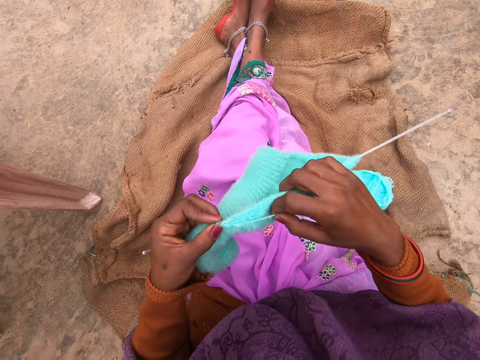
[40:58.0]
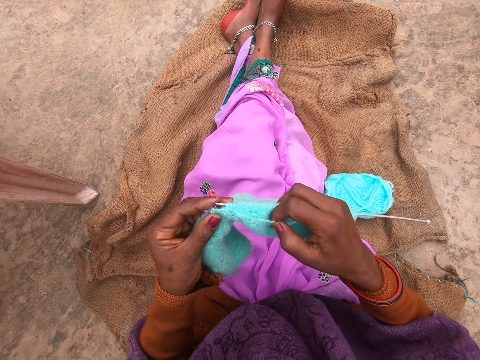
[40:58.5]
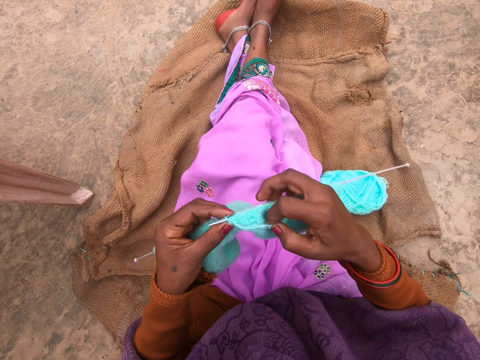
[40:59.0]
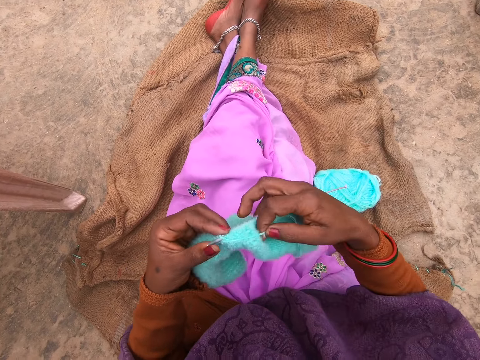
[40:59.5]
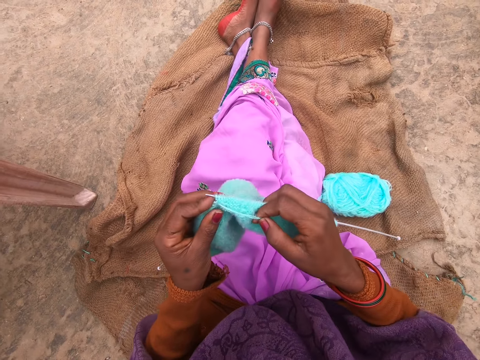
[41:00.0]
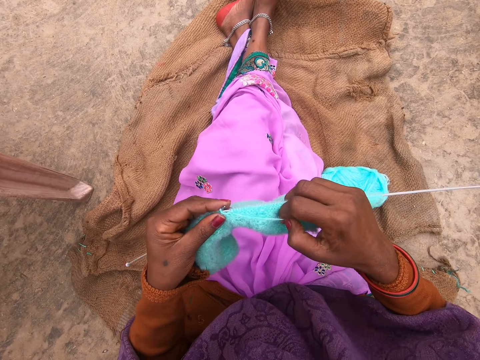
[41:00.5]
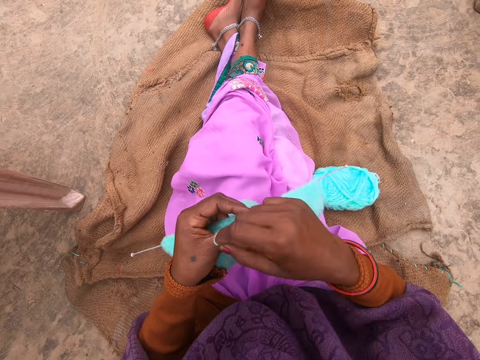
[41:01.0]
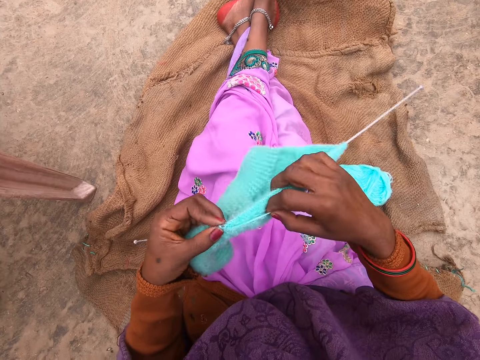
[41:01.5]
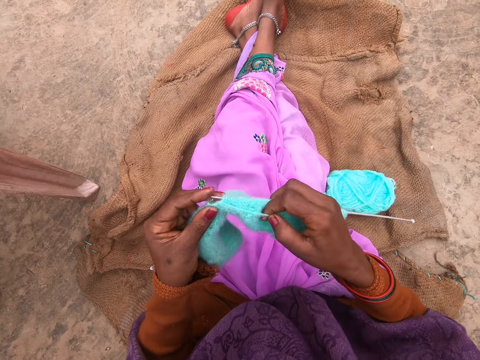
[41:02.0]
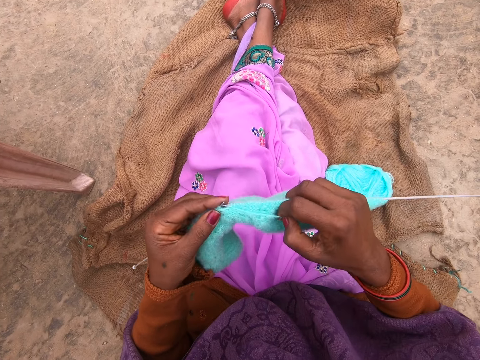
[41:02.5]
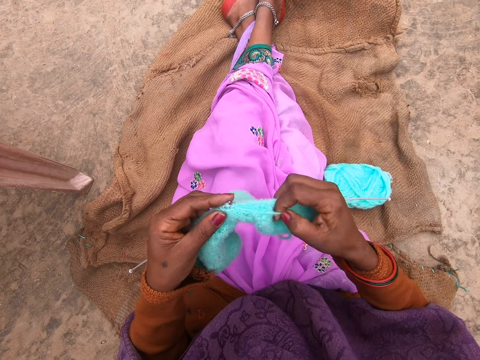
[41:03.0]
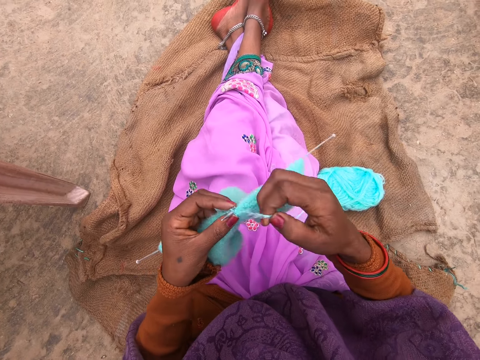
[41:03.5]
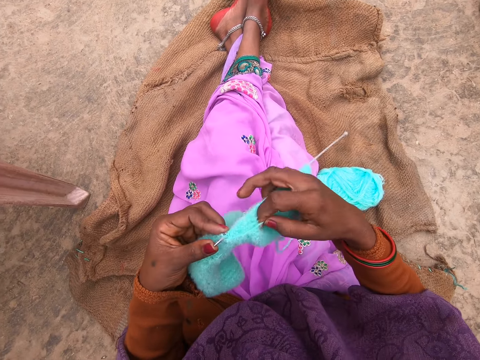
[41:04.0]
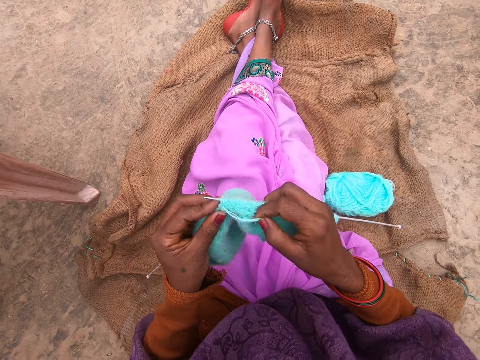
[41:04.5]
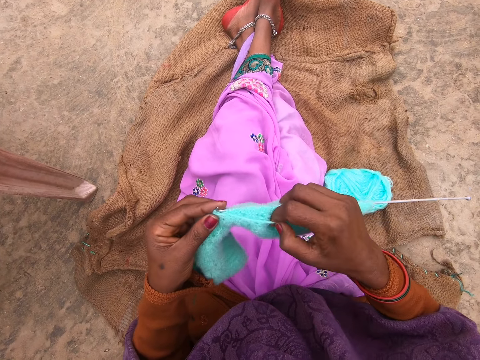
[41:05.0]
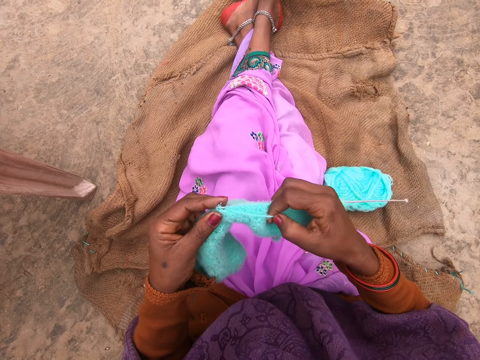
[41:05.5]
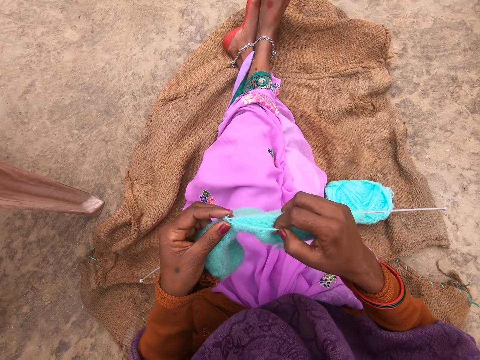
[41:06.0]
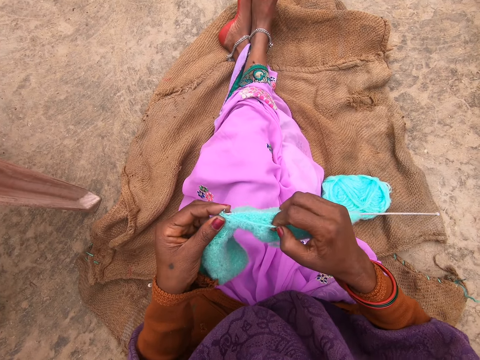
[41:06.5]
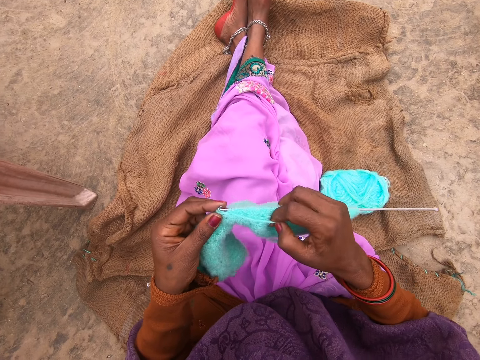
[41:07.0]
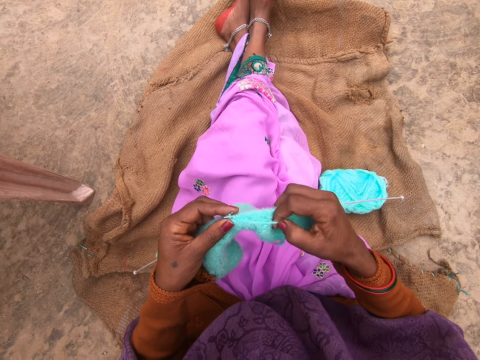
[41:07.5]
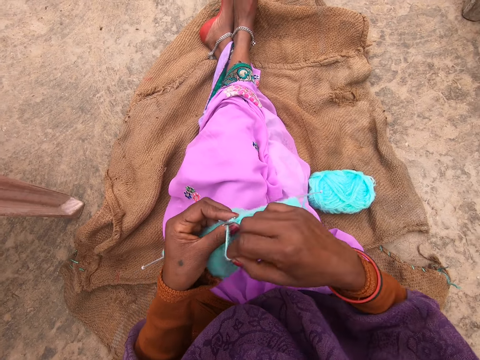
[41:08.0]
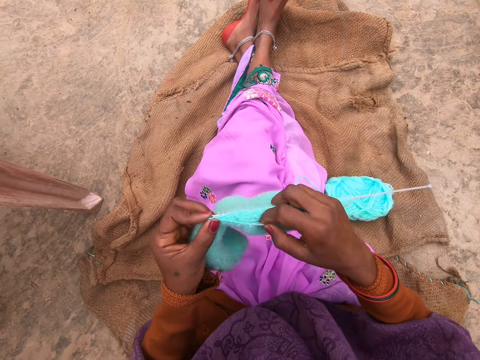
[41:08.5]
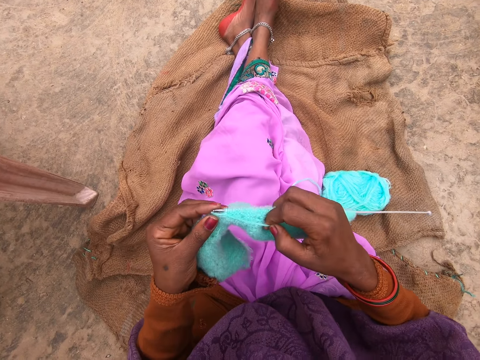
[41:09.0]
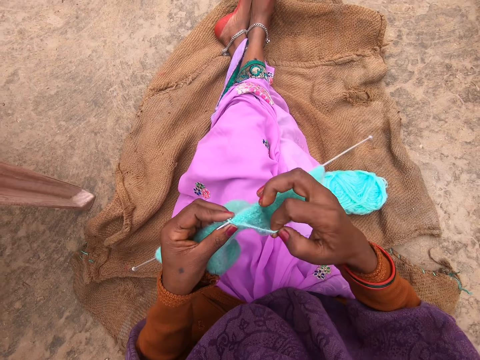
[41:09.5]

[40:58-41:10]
The camera wearer rolls the yarn over the needle. They knit the yarn with the needle. They roll the yarn over the needle. They knit the yarn with the needle. They roll the yarn over the needle. They knit the yarn with the needle. They roll the yarn over the needle. They knit the yarn with the needle. They roll the yarn over the needle. They knit the yarn with the needle.

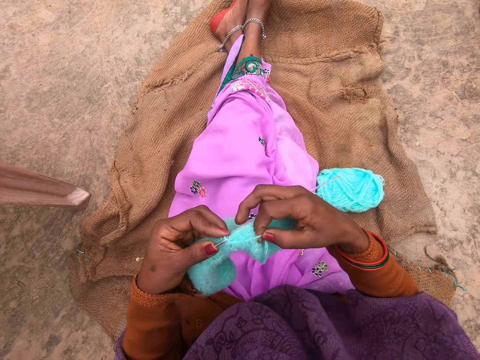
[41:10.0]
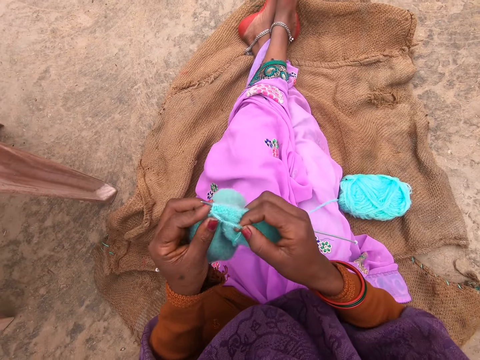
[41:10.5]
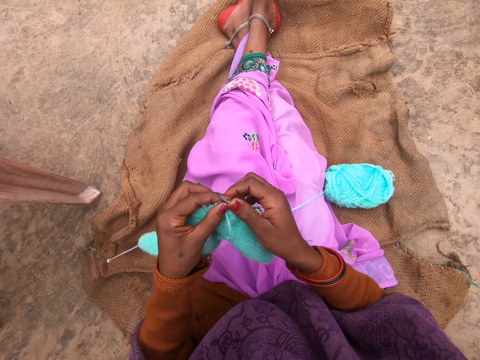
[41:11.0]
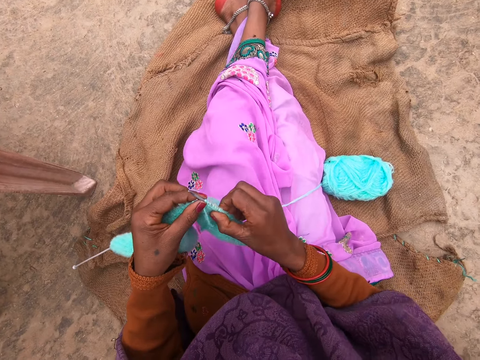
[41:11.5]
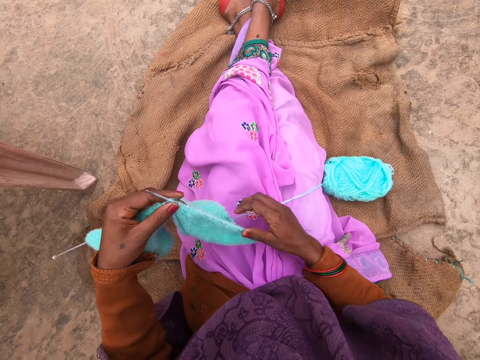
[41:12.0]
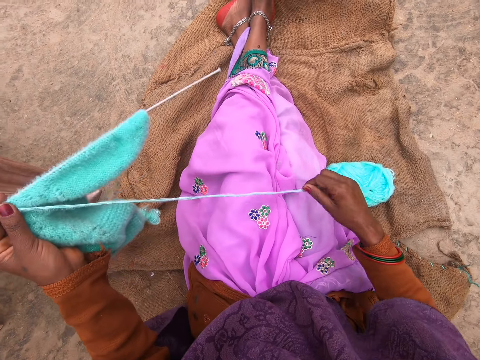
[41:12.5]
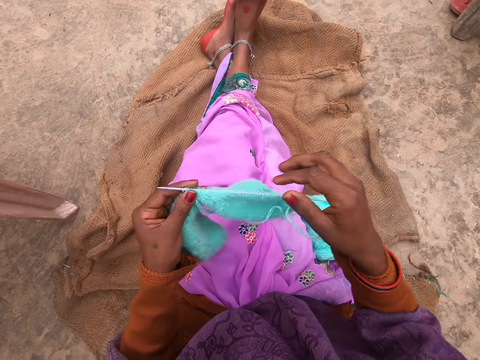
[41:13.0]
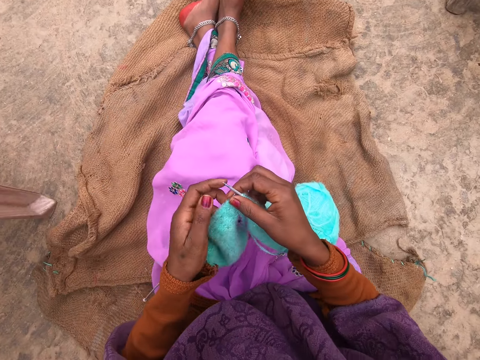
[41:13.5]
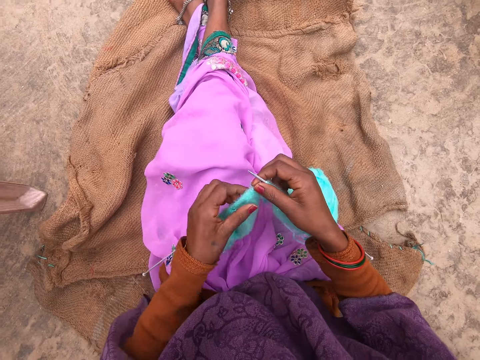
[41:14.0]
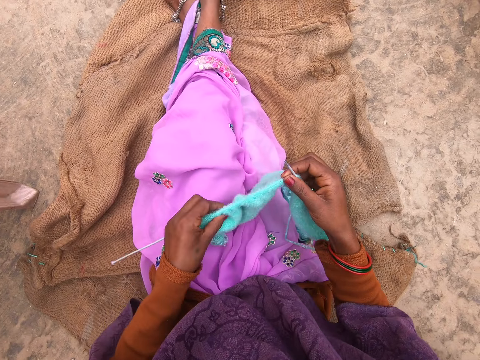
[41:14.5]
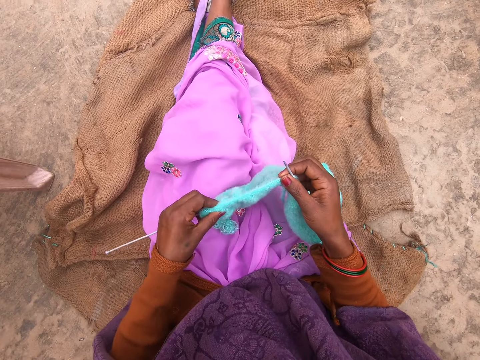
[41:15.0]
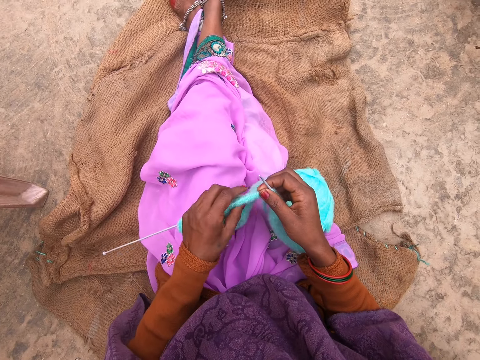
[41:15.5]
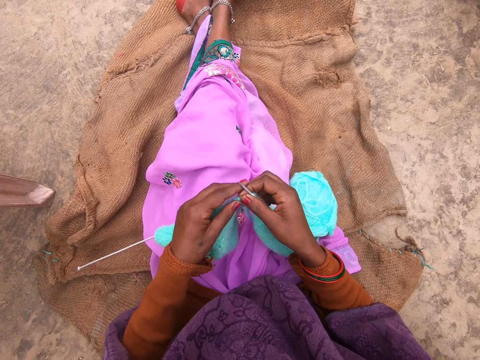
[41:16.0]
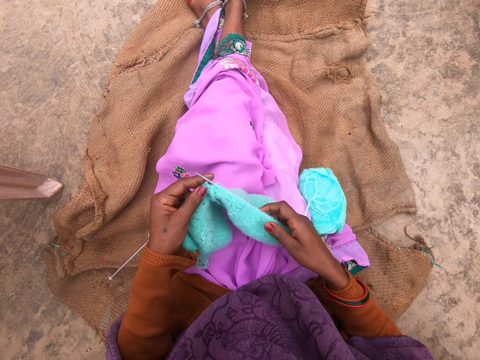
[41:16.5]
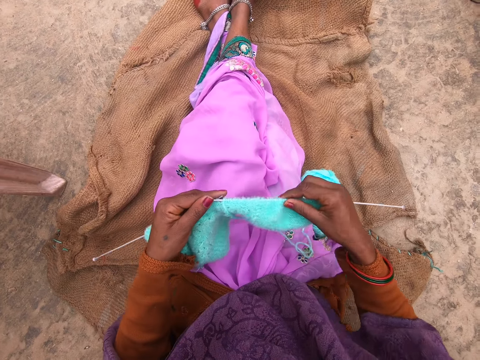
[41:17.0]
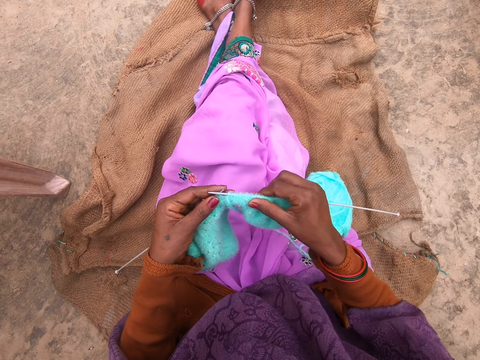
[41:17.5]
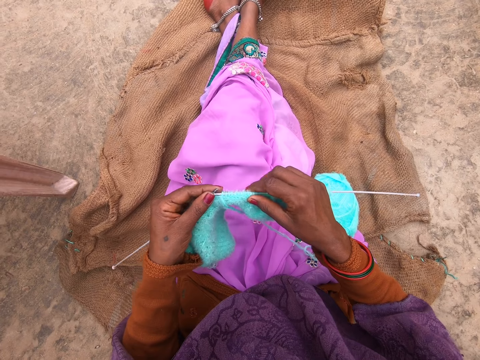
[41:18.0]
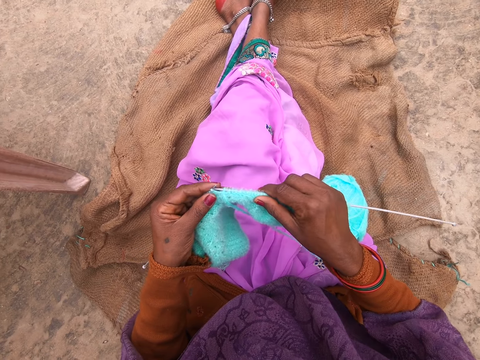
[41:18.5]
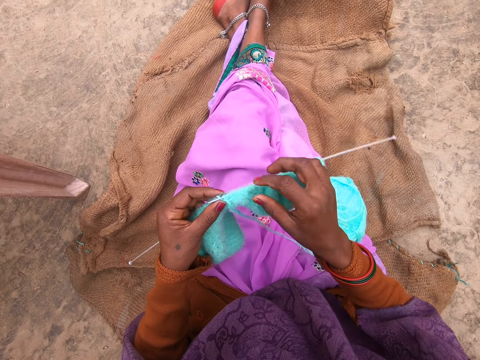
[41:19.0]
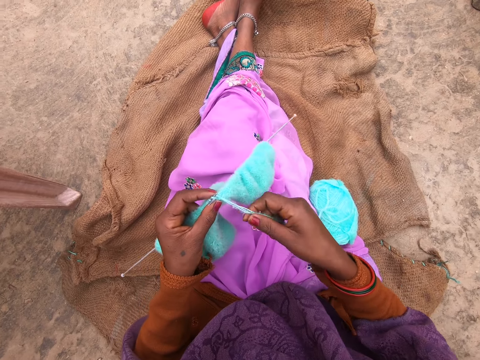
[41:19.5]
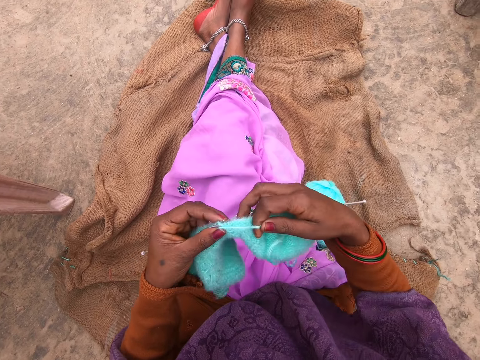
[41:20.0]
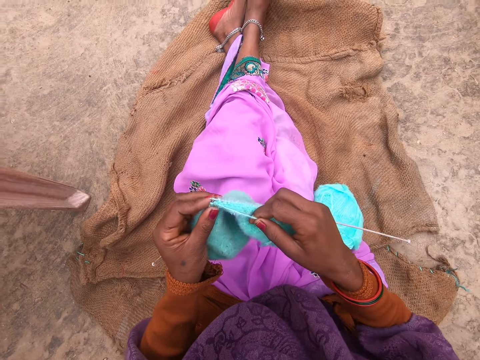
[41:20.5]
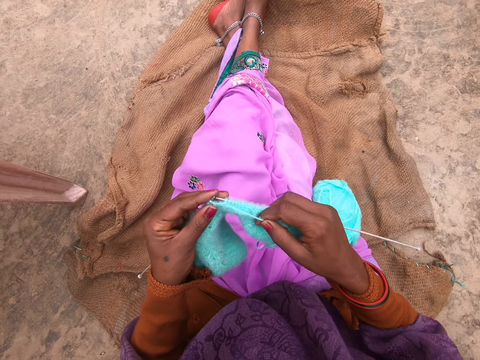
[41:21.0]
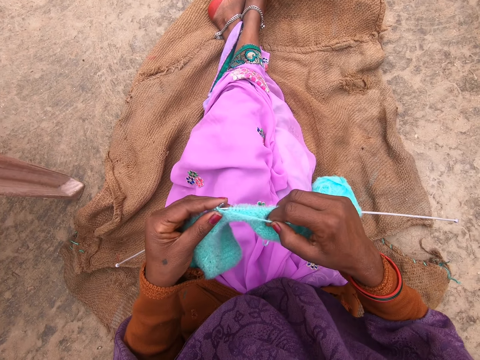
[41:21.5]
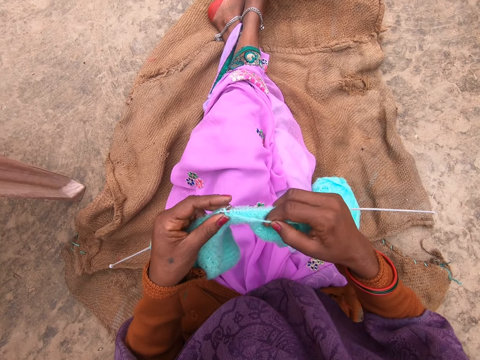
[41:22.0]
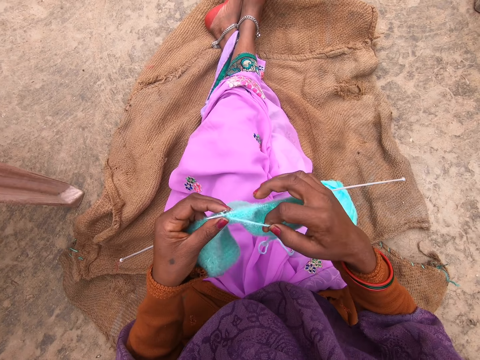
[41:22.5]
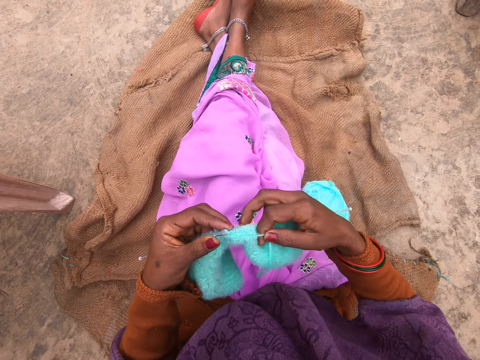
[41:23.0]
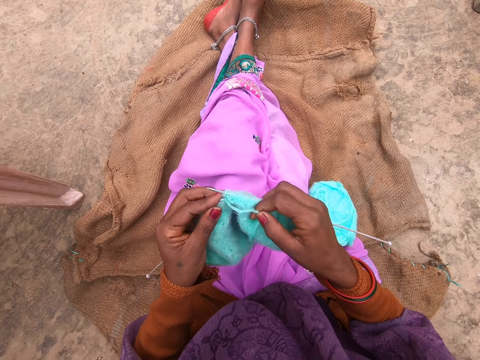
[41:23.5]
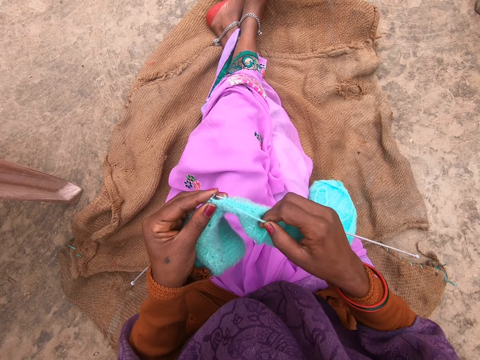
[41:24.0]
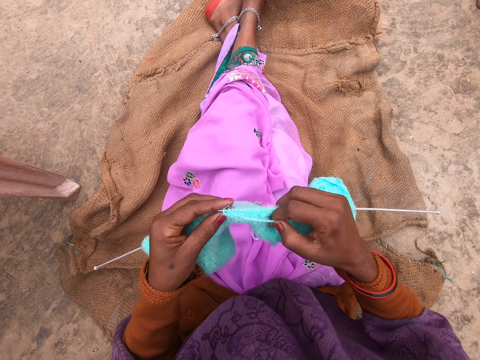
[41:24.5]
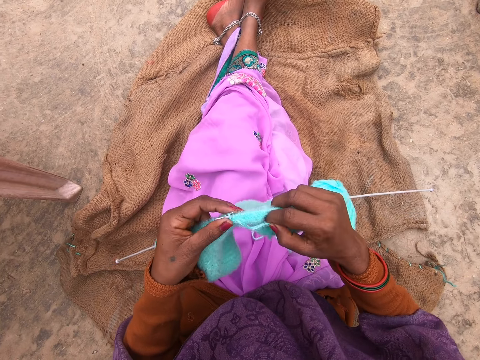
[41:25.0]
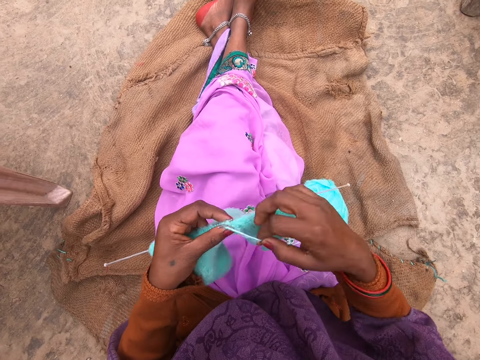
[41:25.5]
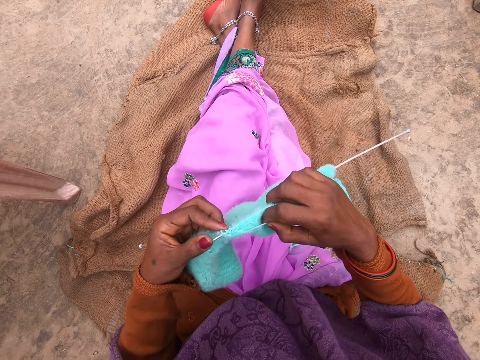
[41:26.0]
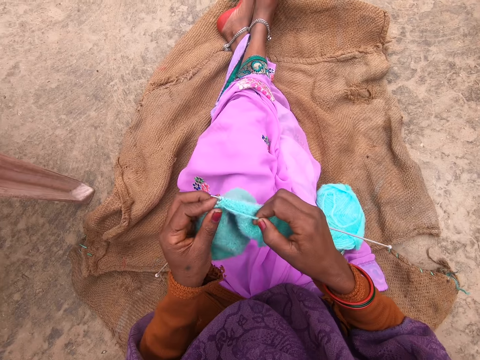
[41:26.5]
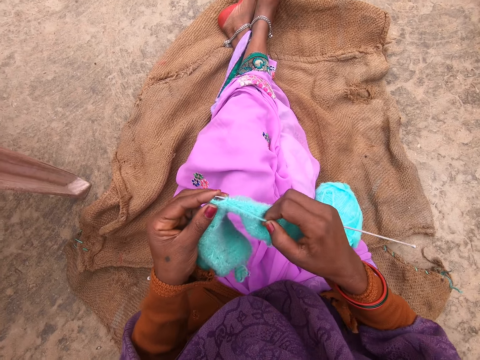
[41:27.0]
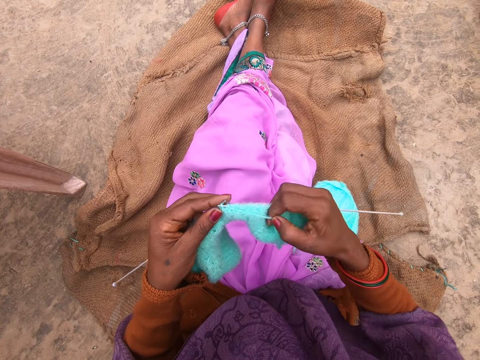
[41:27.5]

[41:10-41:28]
The camera wearer rolls the yarn over the needle. She knits the yarn with the needle. She adjusts the yarn in the needle with her right hand. She pulls the thread. She stretches the yarn with her right hand. She adjusts the yarn on the needle with her left hand. She knits the yarn with the needle. She rolls the yarn over the needle. She knits the yarn with the needle. She rolls the yarn over the needle. She knits the yarn with the needle. She rolls the yarn over the needle. She knits the yarn with the needle.
